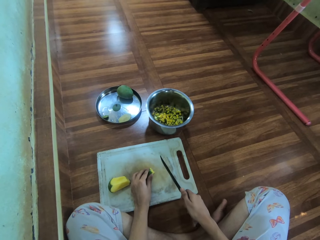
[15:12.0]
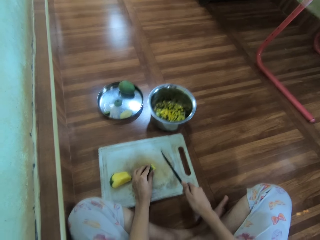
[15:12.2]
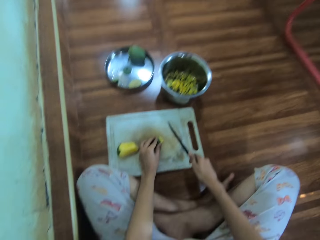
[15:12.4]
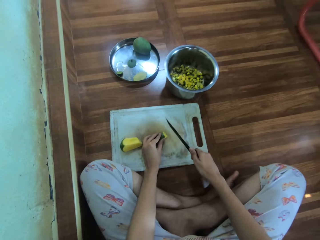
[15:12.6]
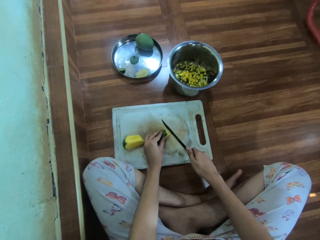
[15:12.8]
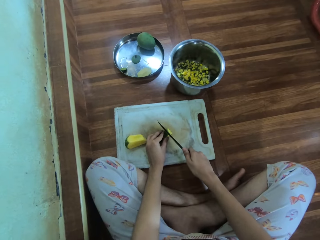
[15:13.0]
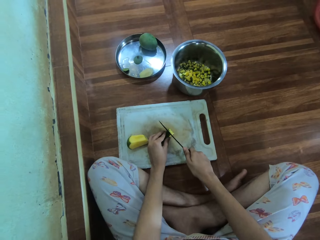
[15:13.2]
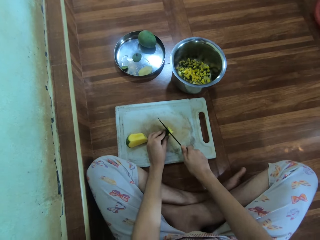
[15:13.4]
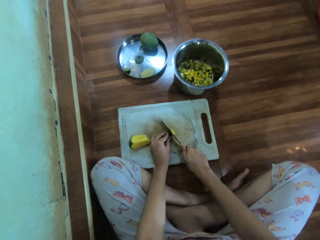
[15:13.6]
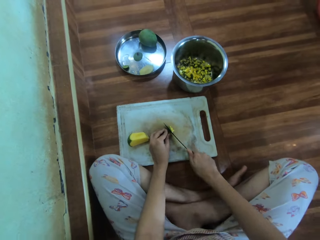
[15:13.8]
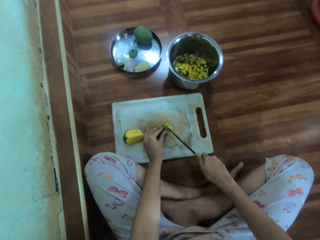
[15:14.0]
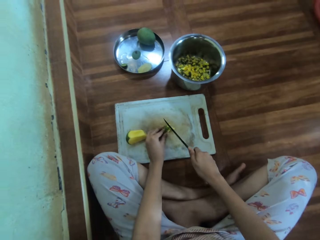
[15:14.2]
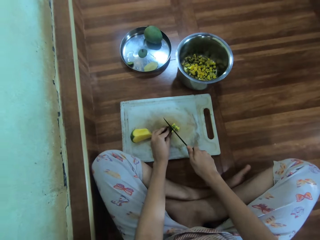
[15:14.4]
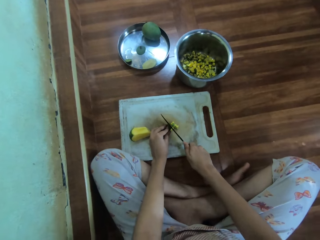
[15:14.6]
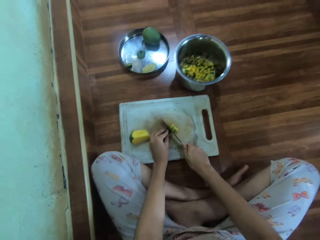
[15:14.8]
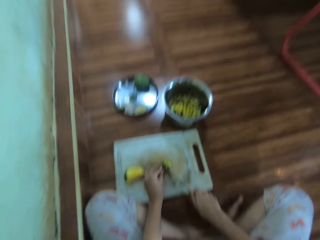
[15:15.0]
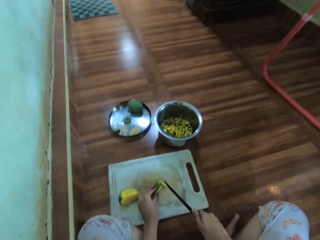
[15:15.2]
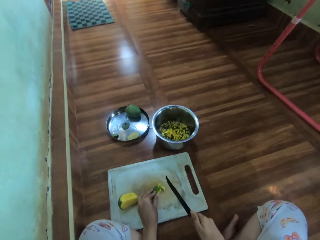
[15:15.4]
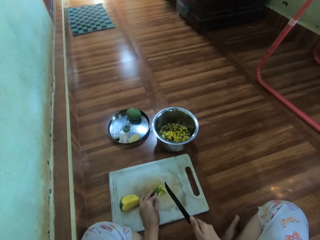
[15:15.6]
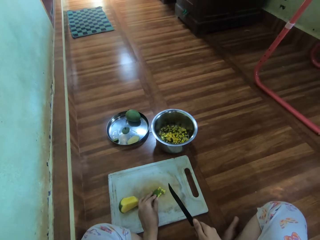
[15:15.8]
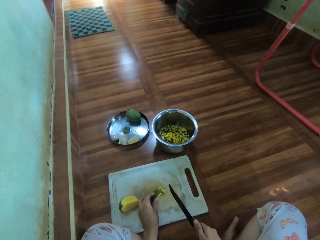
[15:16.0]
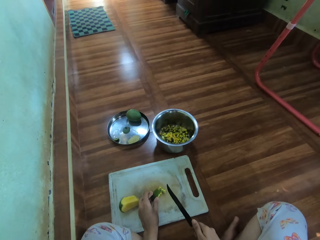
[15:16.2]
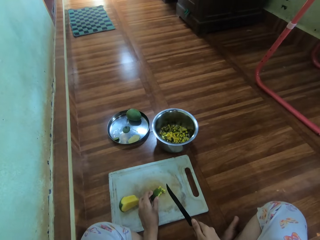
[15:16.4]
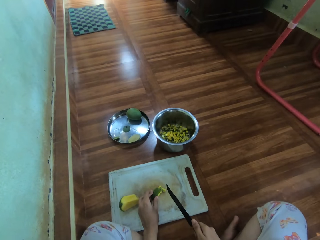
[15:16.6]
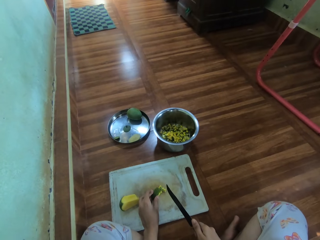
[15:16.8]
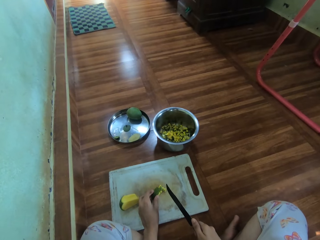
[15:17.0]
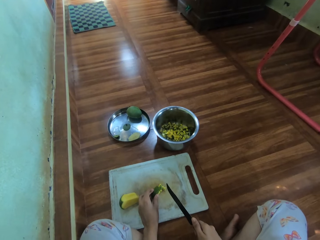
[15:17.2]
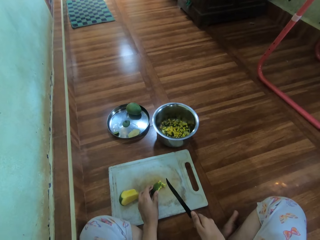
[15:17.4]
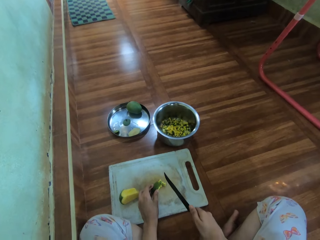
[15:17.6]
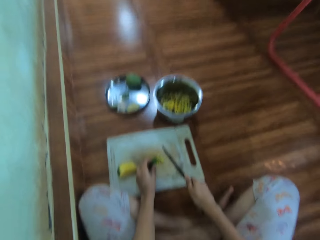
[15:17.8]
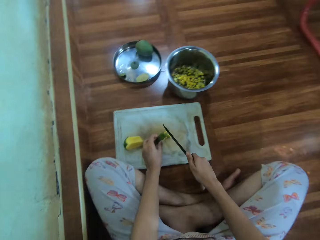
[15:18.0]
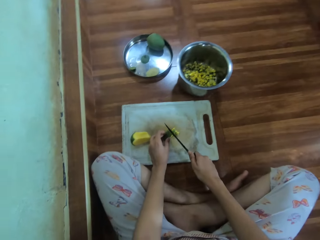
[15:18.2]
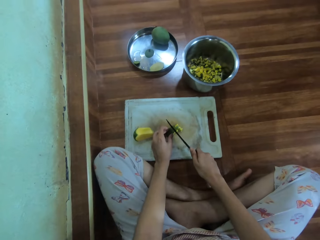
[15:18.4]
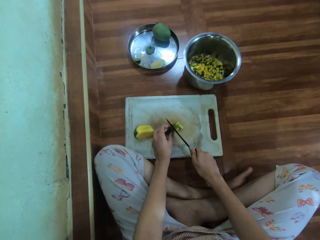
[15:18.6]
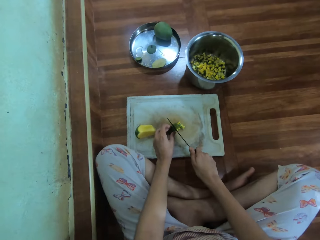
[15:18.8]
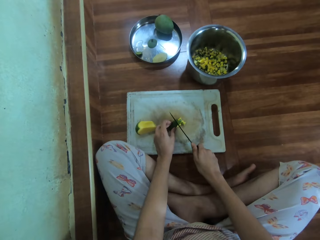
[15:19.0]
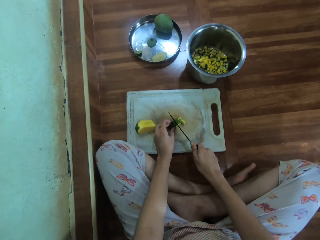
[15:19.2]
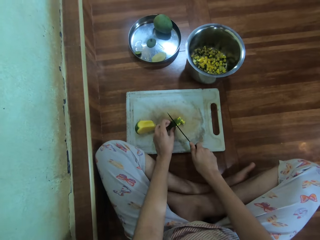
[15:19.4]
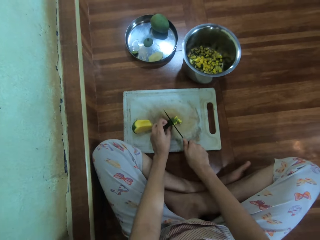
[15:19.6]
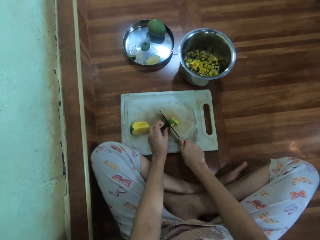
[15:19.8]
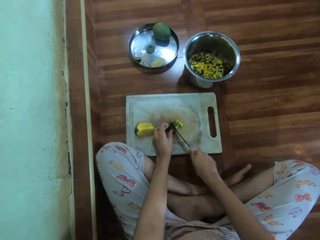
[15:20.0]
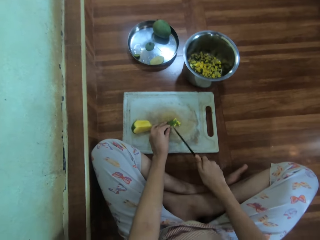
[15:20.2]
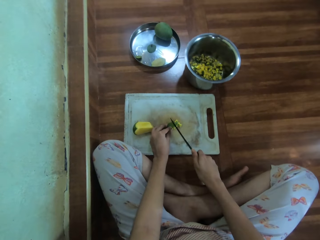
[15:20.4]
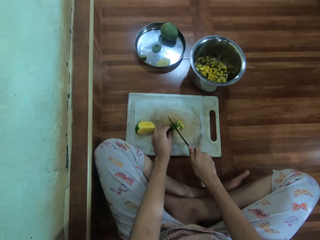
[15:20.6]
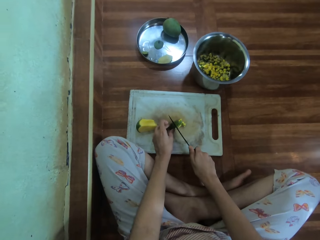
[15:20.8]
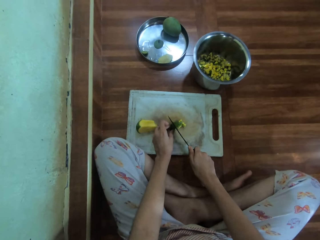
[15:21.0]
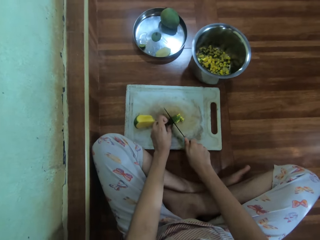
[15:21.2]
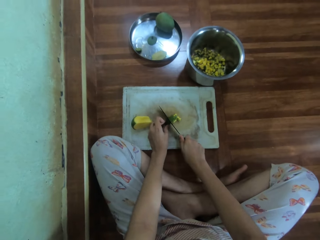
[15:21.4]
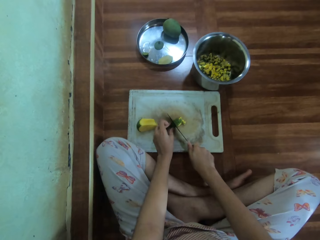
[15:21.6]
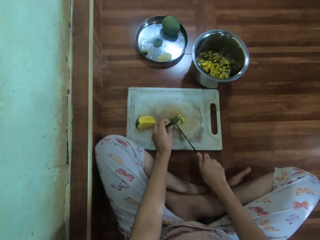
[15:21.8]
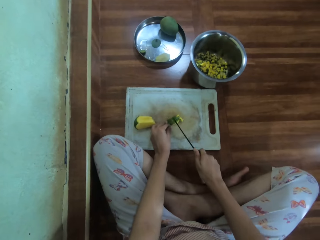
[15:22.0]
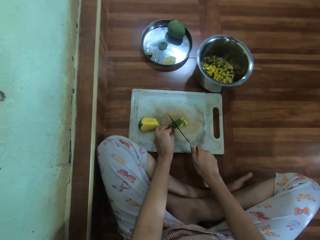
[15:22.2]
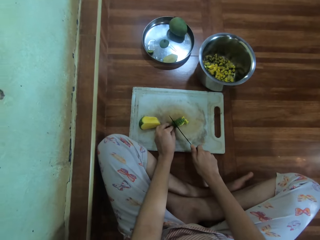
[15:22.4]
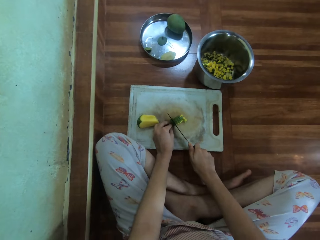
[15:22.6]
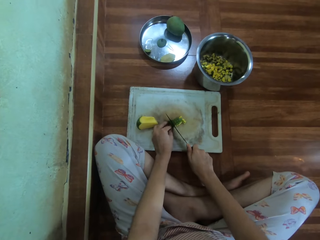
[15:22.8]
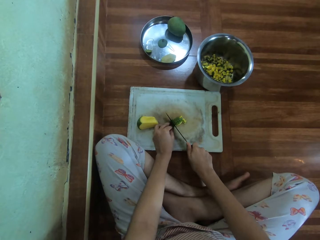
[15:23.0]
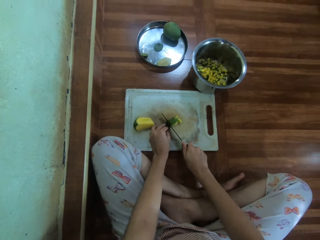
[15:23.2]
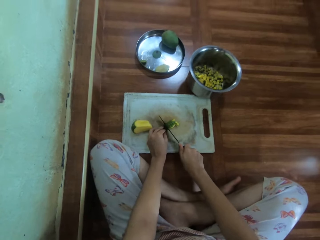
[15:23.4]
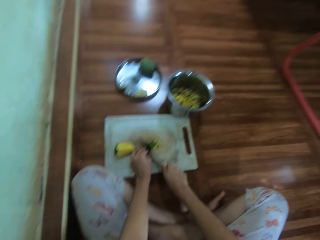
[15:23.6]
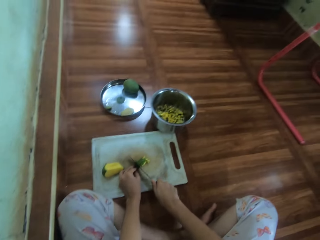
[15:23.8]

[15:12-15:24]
The camera wearer cuts the mango with a knife. They hold the knife. They cut the mango.

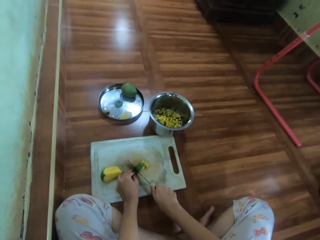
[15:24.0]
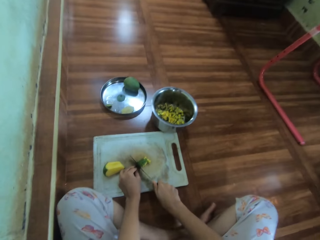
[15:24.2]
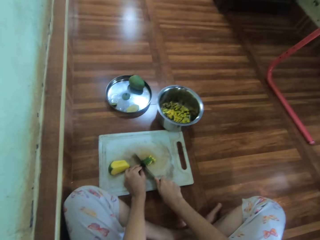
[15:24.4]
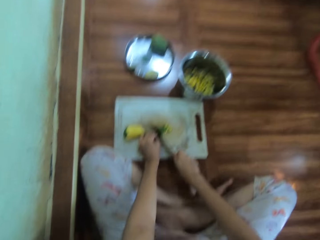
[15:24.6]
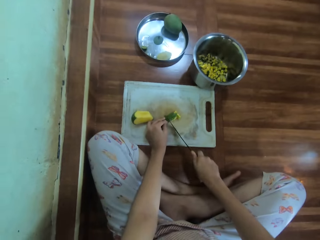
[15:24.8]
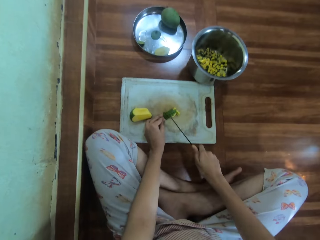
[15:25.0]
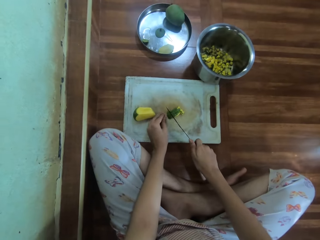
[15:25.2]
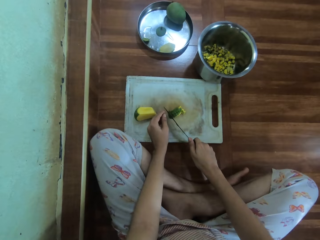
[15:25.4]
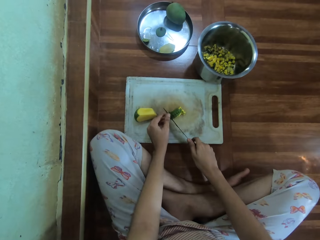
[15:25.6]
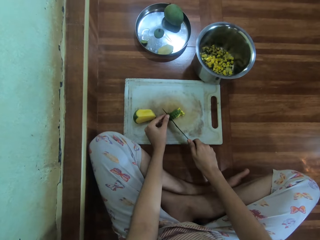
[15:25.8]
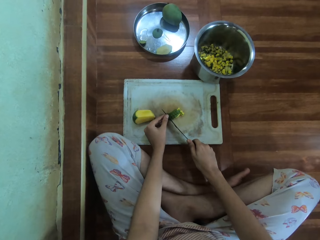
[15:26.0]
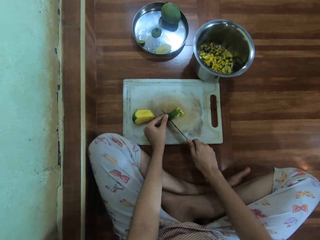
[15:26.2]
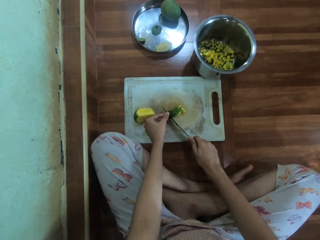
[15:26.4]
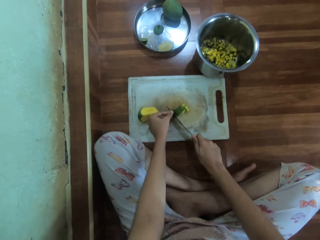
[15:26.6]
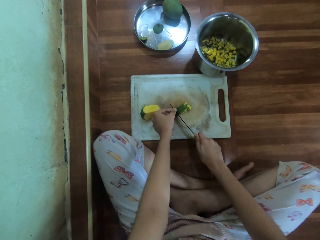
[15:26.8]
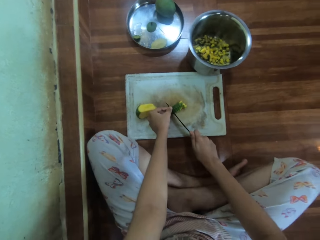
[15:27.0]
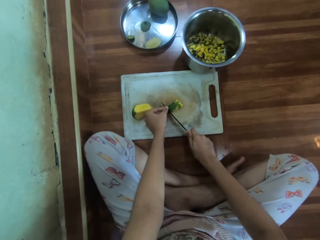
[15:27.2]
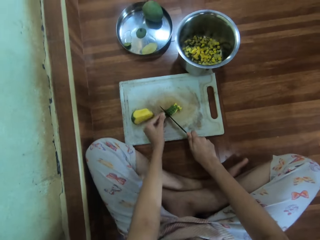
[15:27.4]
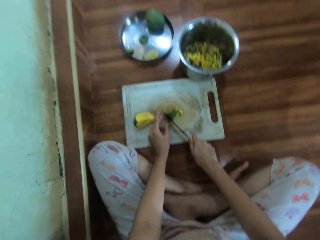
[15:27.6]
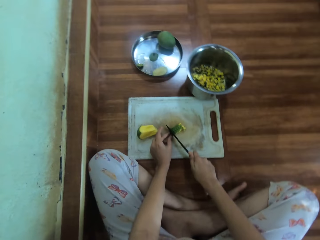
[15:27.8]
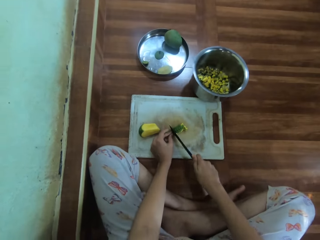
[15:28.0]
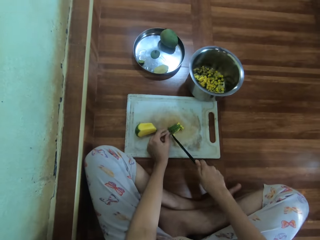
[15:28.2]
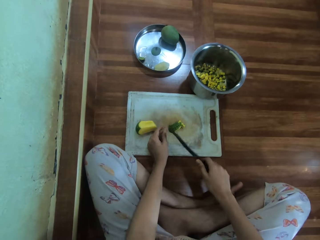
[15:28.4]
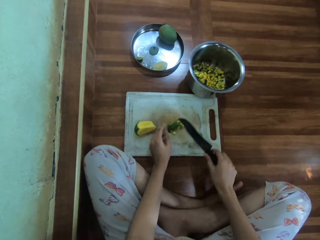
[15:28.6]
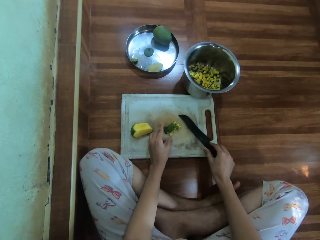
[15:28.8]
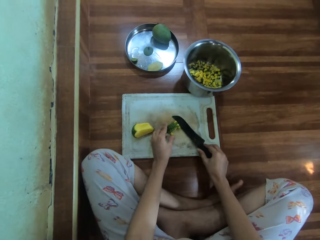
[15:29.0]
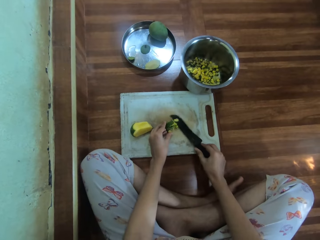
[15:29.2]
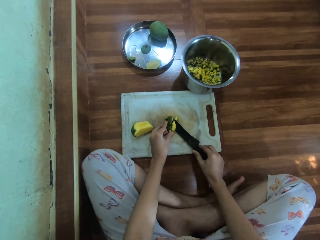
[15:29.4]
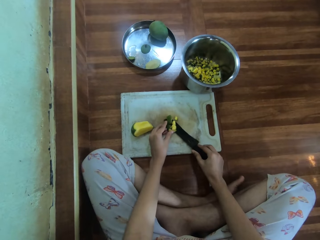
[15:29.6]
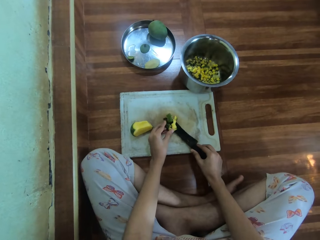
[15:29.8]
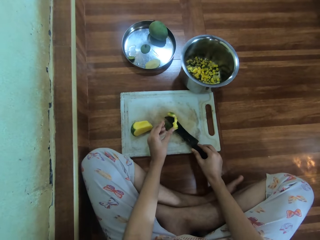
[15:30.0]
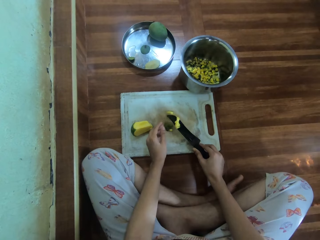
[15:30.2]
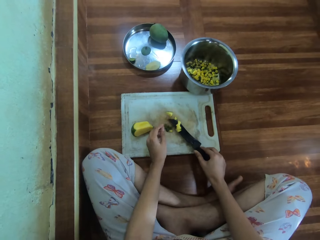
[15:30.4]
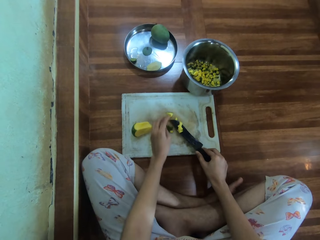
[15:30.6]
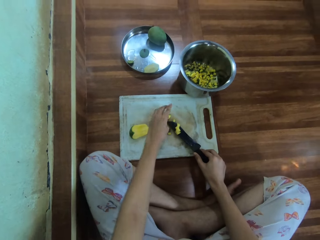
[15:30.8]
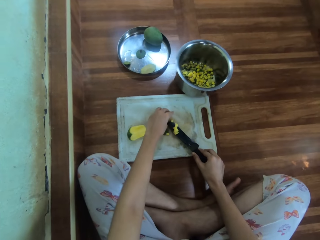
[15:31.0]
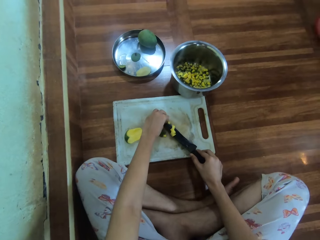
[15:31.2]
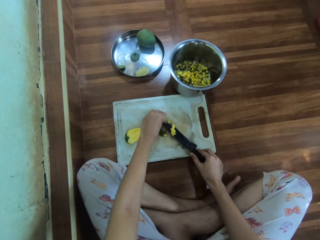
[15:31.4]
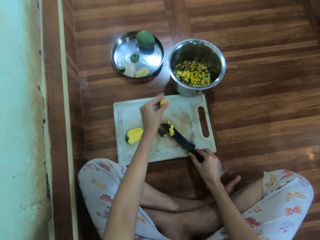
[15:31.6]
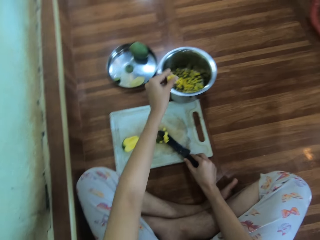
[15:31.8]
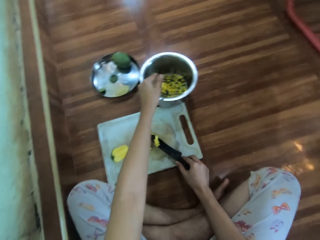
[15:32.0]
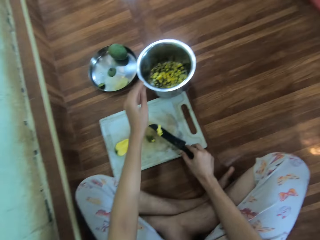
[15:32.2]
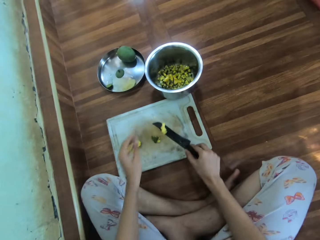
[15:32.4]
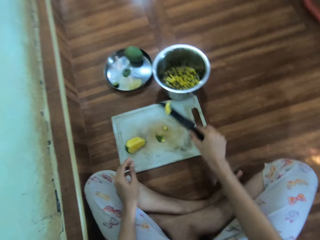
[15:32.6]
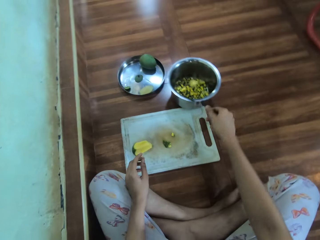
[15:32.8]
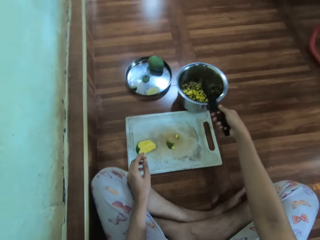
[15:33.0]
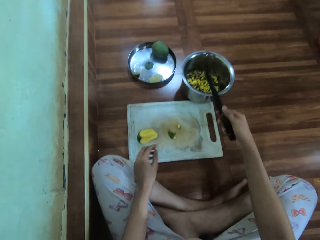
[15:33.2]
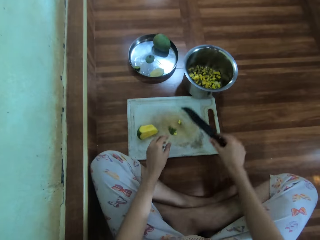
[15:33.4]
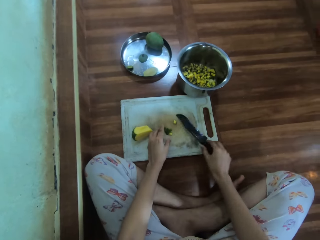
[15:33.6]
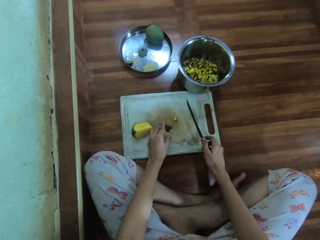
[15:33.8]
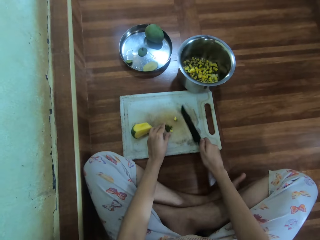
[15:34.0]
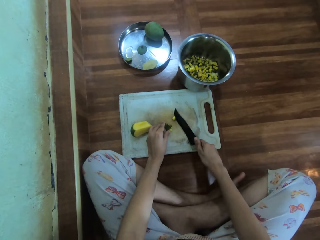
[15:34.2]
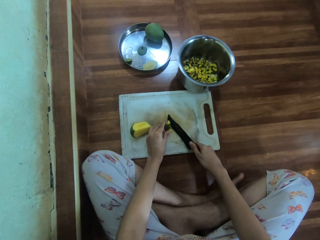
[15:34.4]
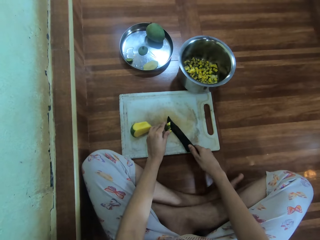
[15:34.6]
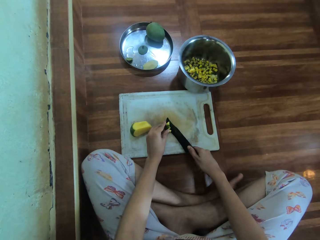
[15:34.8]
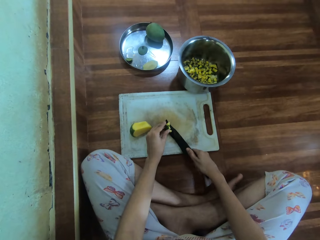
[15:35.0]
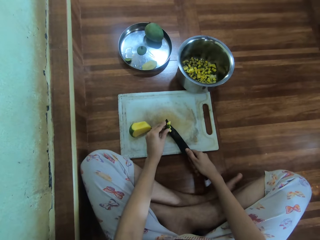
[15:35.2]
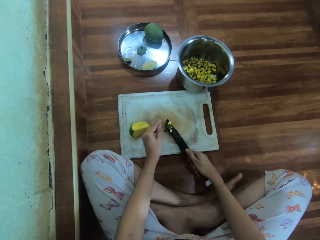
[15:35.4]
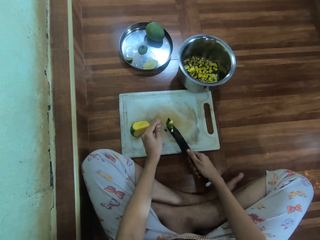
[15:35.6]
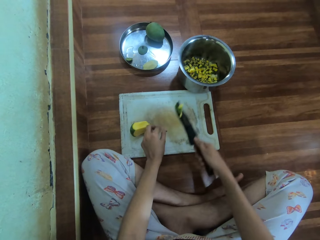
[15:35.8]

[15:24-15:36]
The camera wearer picks up the pieces of the mango with the knife. They pick up the piece of mango. They put the piece of mango in a bowl or cooking pot. They drop the pieces of mango in the cooking pot with the knife. They pick up the pieces of mango with the knife.
